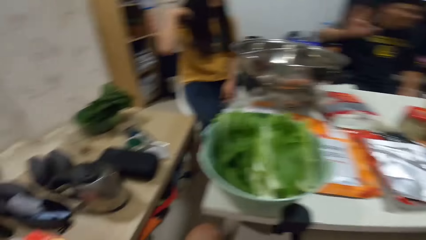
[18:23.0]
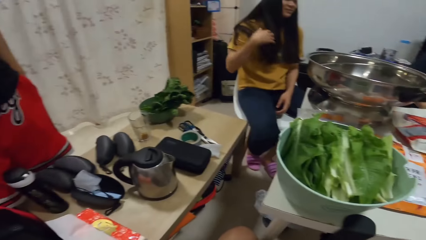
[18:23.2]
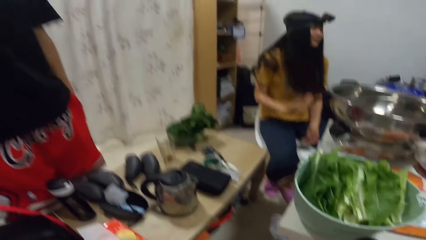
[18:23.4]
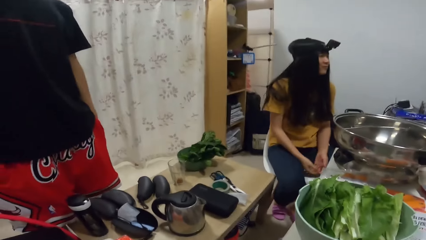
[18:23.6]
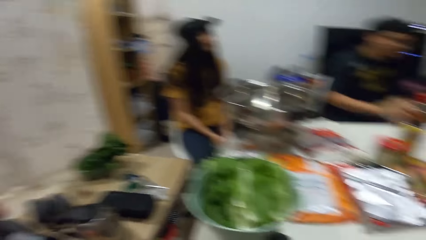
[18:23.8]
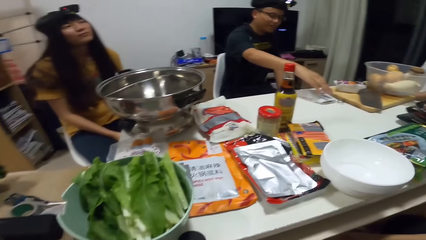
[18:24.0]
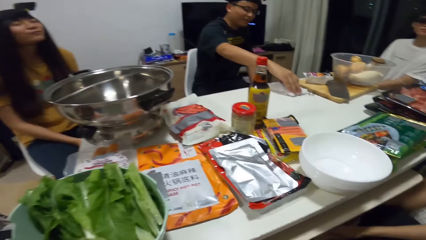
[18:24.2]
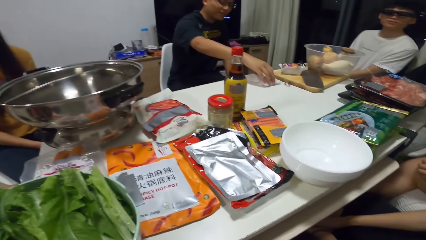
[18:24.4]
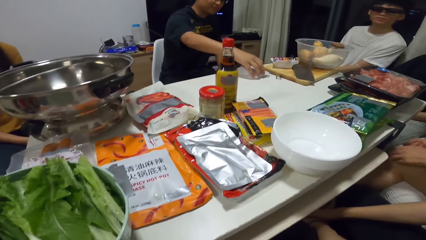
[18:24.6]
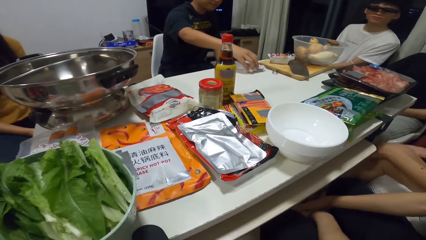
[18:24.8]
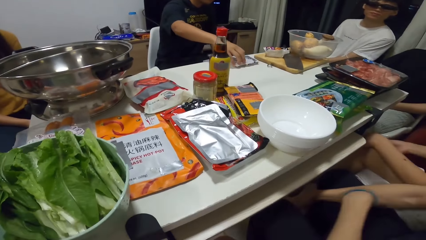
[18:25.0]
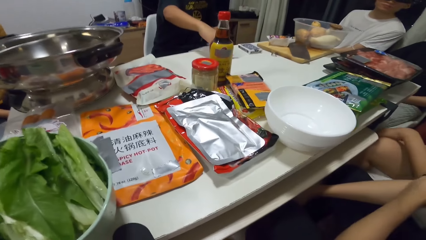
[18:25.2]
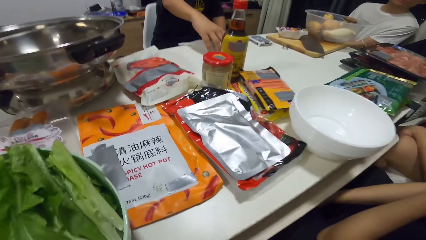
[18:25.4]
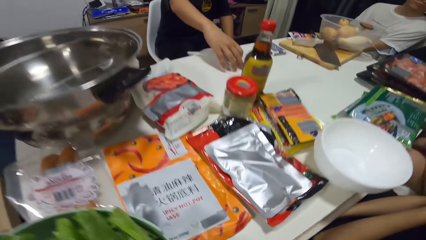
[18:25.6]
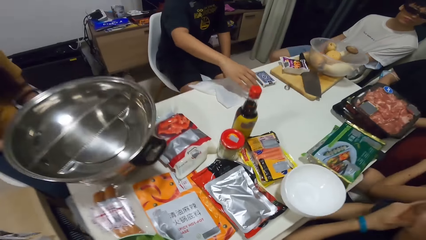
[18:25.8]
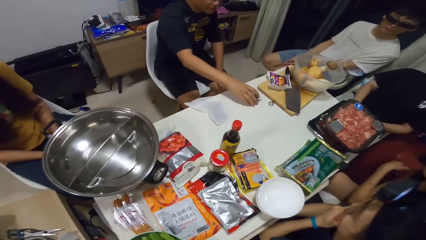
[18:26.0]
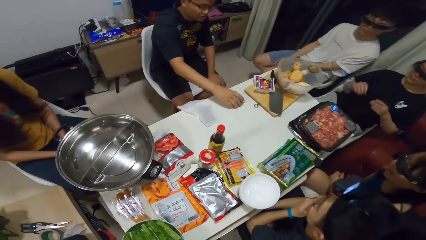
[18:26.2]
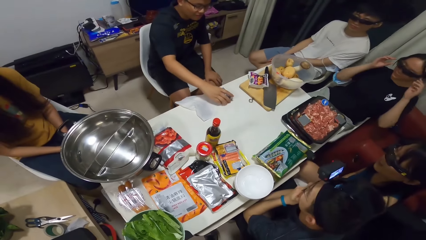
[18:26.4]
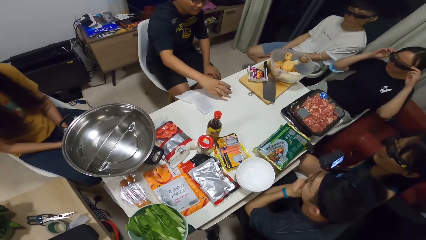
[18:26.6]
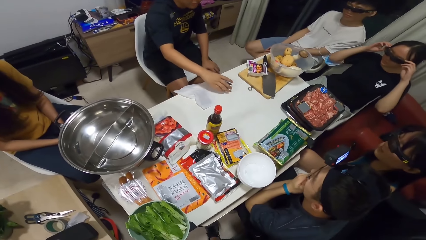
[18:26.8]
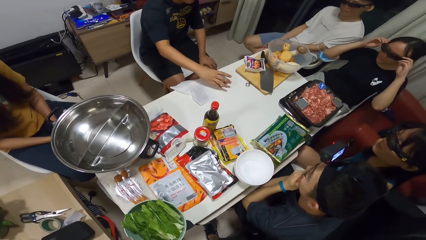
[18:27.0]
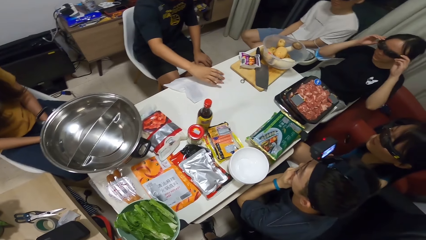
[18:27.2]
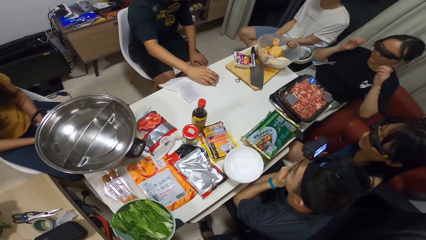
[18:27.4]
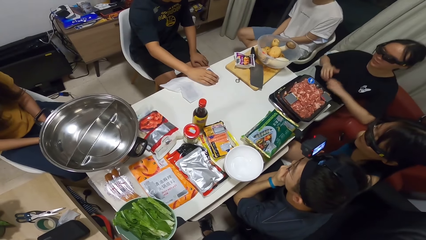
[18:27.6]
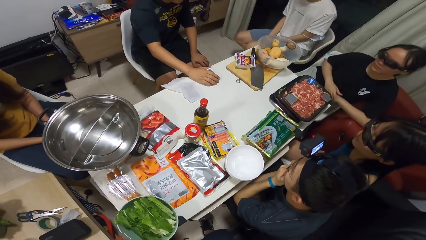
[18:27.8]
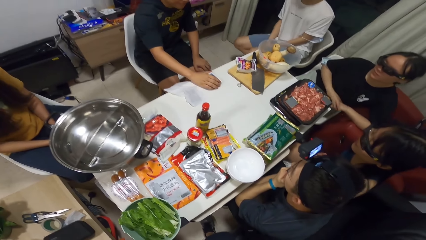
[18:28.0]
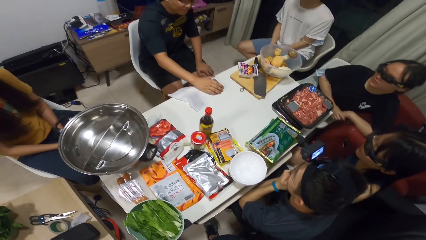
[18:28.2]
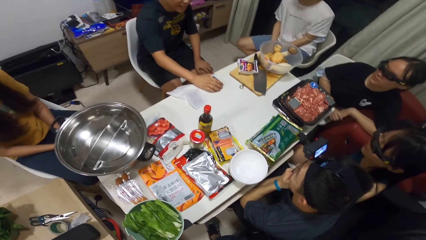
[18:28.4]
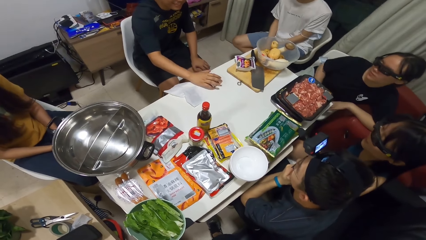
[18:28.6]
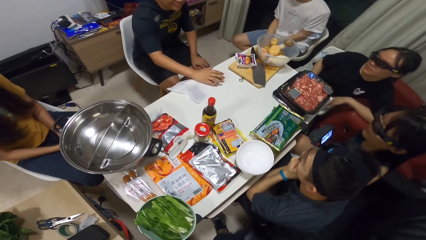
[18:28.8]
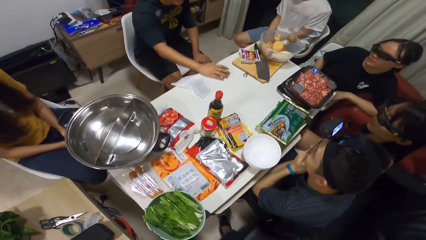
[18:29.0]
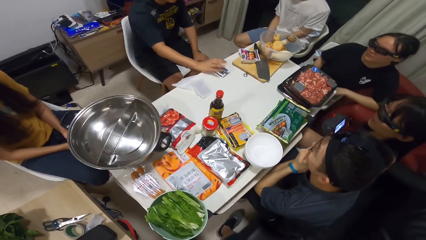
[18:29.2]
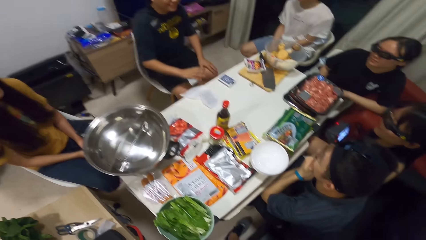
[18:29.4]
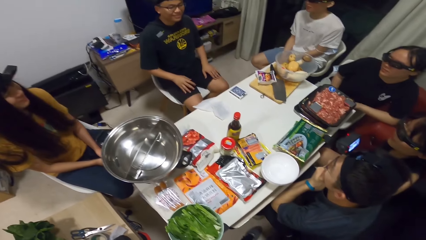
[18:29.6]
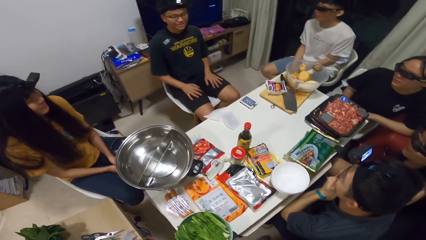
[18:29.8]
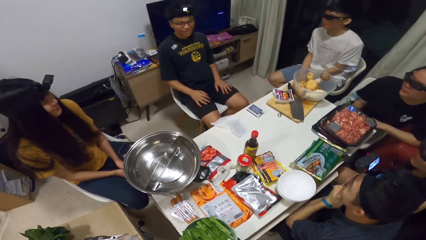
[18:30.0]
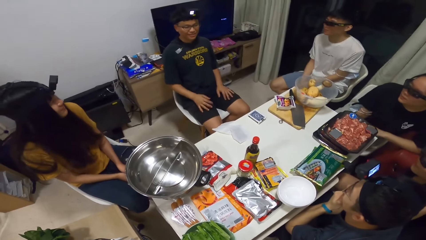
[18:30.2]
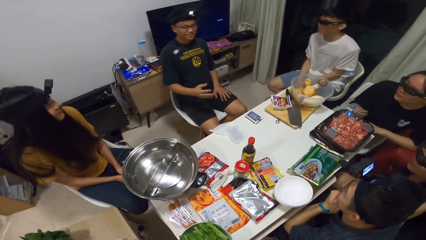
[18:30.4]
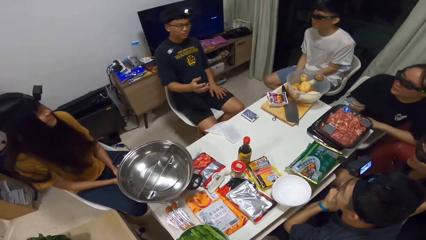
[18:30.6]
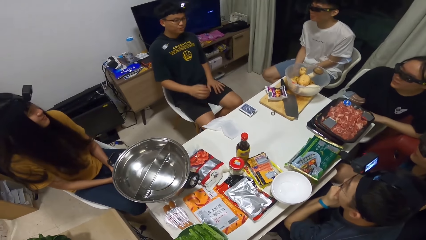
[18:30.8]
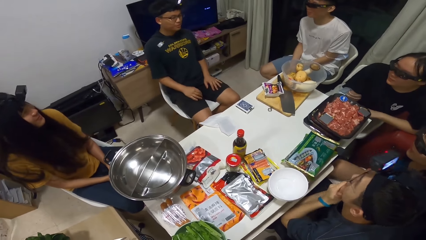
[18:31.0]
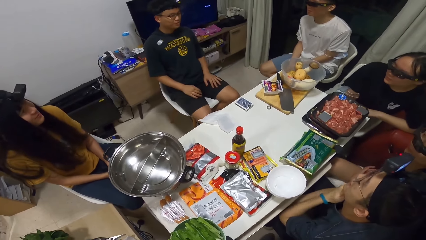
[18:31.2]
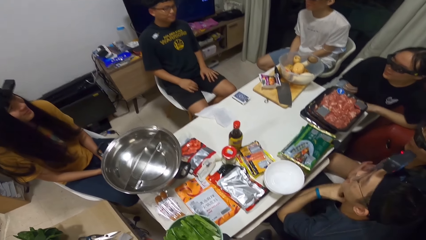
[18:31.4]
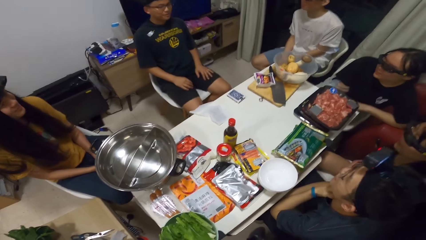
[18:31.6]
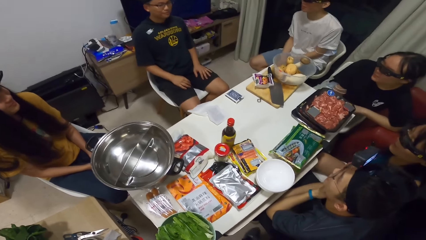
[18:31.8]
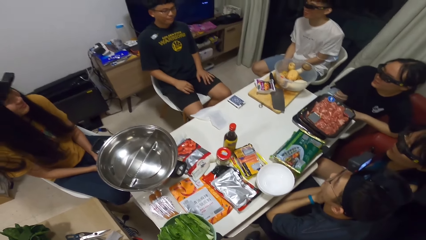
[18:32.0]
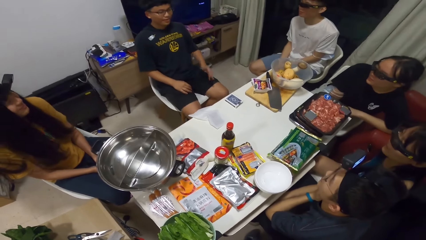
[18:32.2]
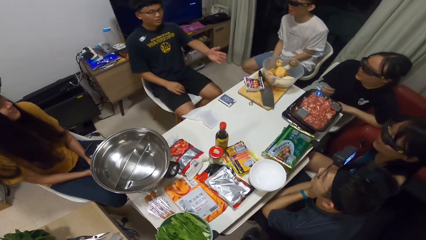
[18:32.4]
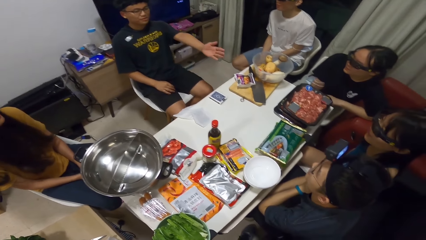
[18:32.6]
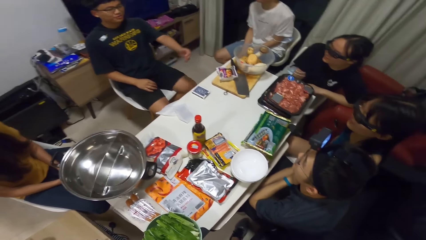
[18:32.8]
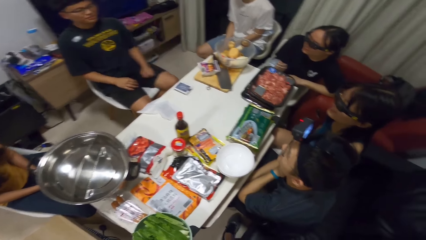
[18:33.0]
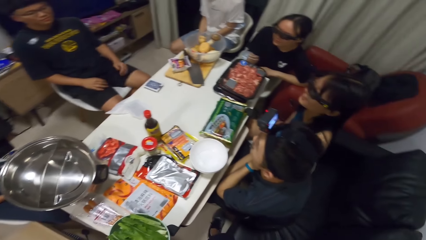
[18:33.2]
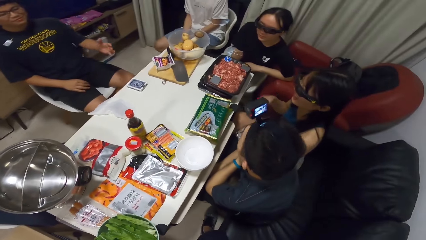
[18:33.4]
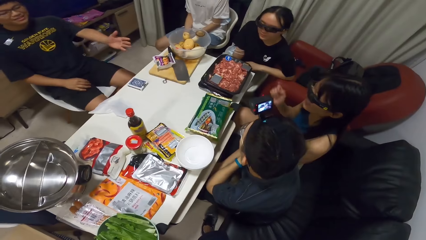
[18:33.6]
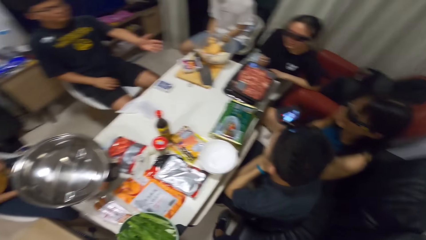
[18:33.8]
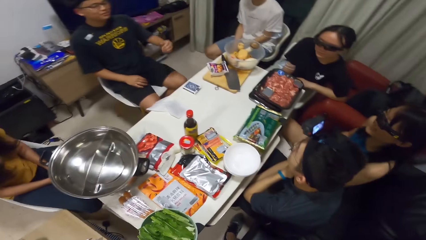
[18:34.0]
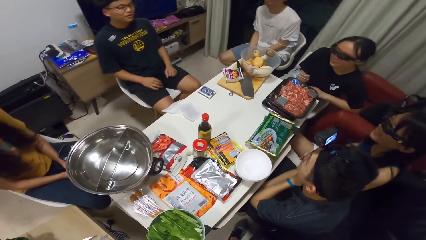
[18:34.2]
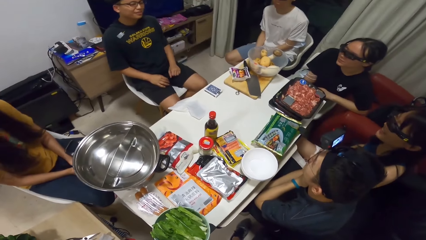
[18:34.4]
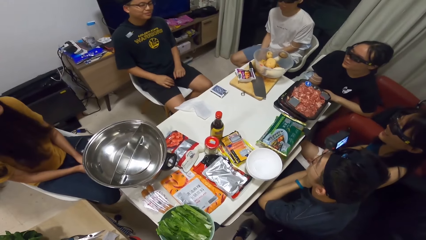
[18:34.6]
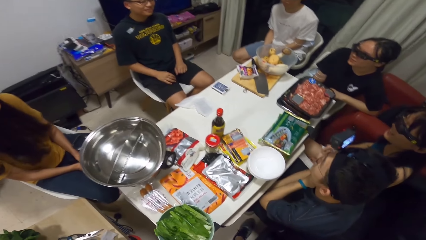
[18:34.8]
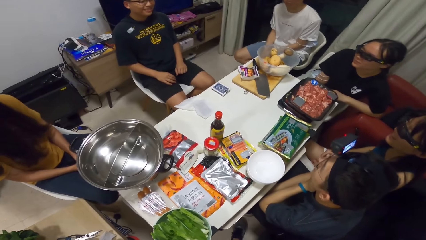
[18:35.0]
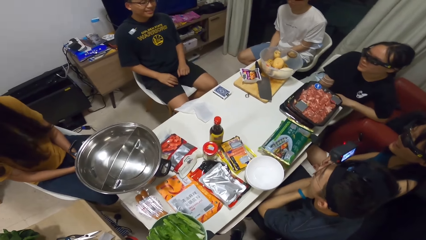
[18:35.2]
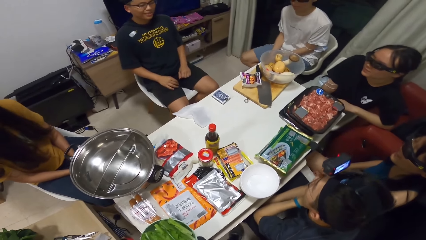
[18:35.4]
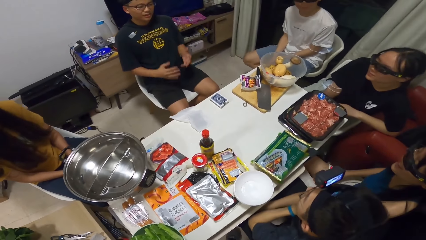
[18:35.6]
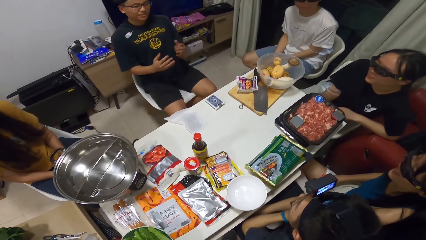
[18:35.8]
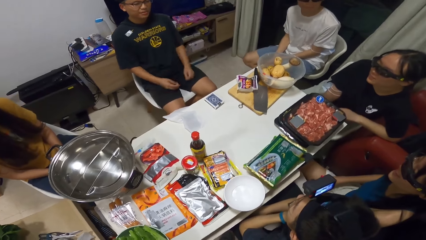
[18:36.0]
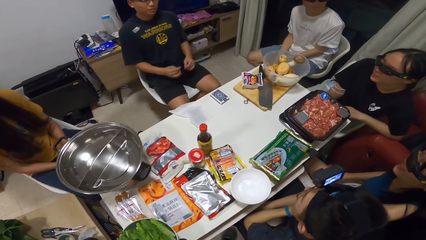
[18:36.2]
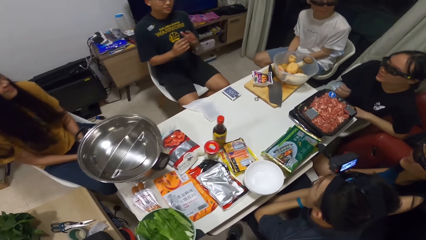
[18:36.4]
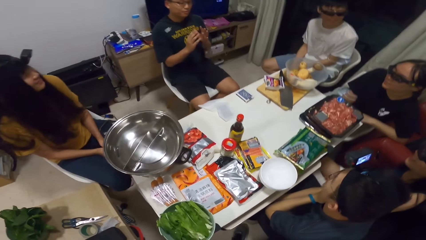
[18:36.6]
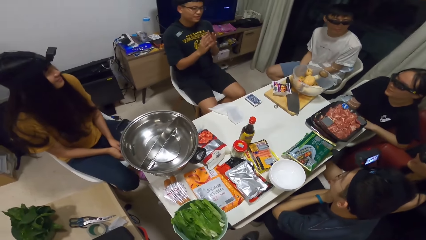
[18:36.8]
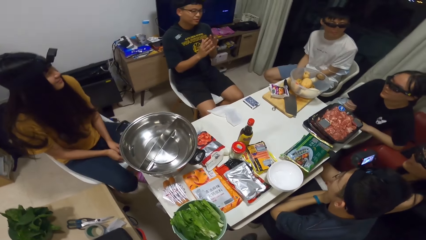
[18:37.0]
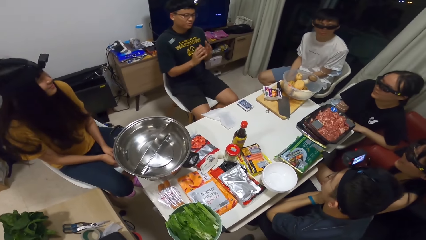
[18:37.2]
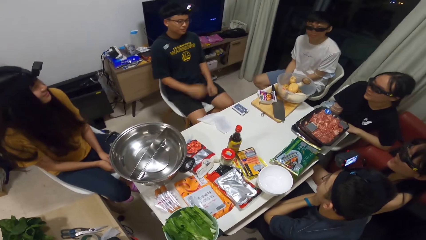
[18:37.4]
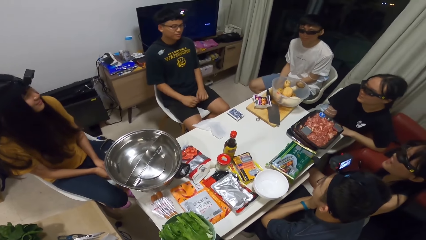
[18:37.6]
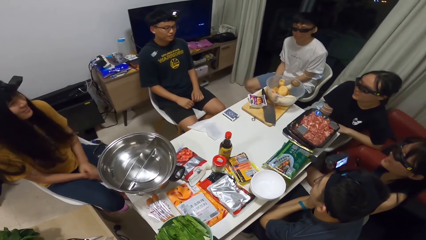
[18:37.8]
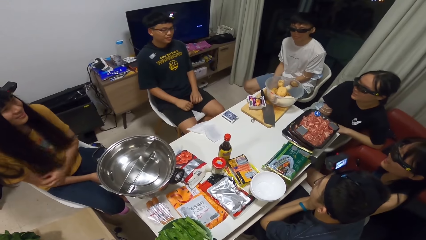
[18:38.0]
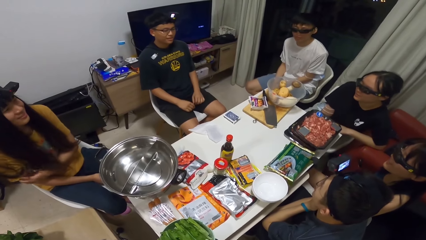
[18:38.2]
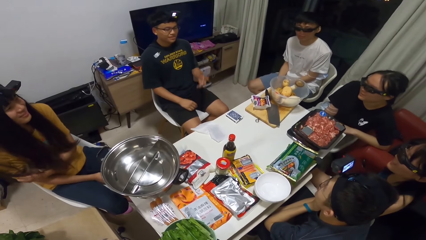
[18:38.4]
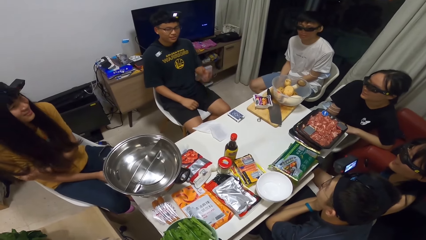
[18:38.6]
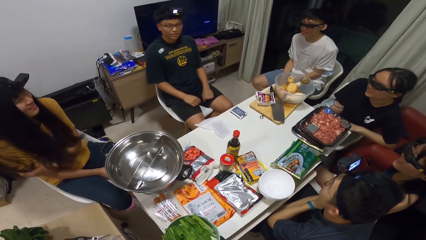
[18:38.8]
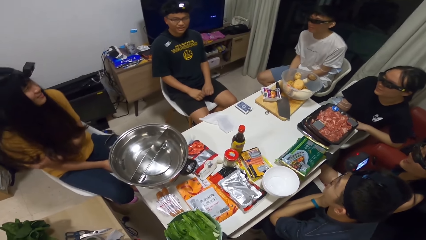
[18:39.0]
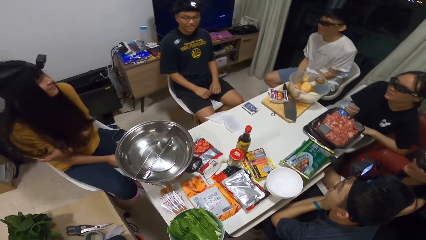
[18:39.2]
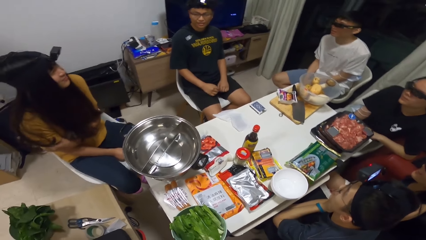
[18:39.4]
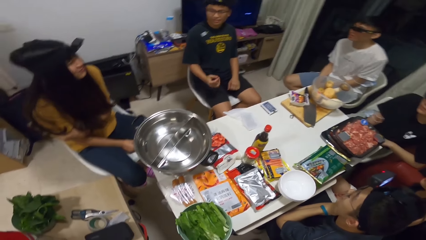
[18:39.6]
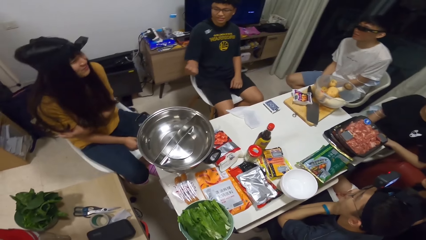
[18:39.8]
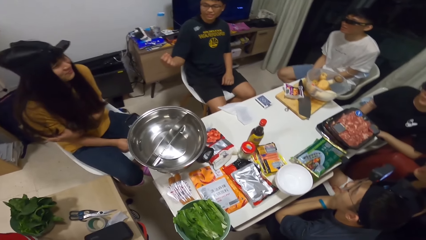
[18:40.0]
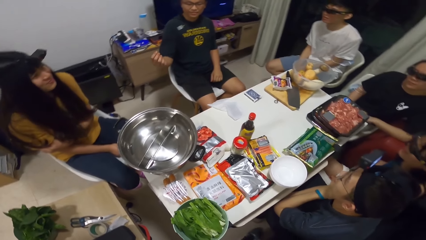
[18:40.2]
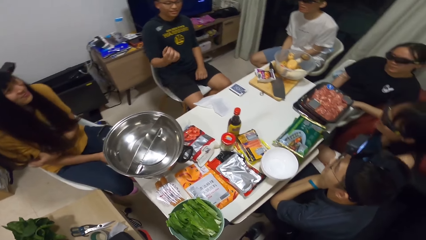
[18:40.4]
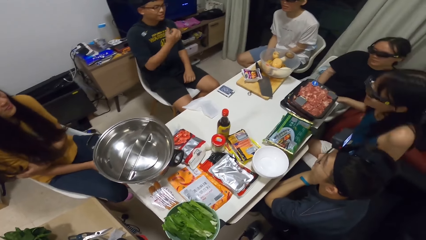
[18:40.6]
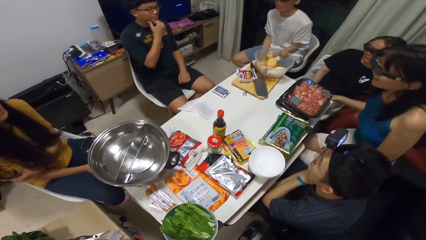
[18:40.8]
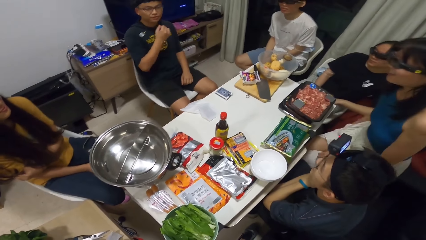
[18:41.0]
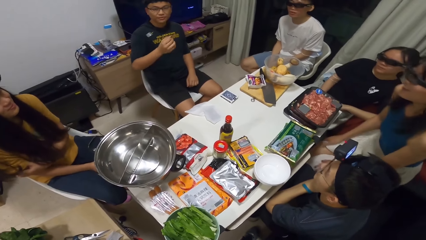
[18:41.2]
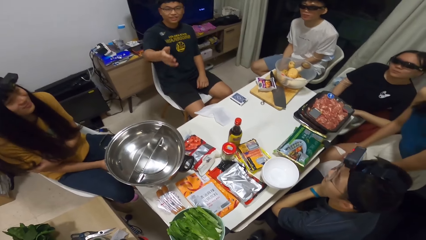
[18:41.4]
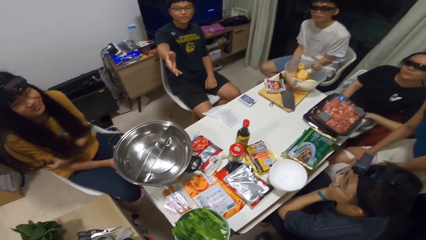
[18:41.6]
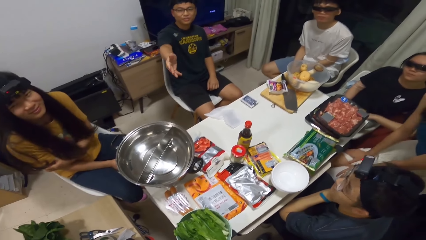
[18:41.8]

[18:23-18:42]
A man points. The man moves a box of cards on the table with his right hand. A woman touches the camera. The man touches the card. The man stretches his hand. Another woman laughs. The man stretches his hand. Another woman scratches herself. The man stretches his hand. The second woman stands up.
